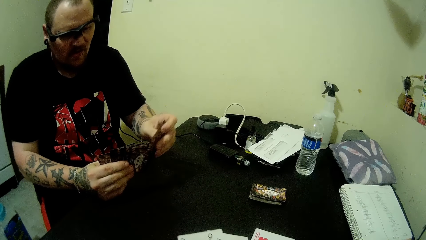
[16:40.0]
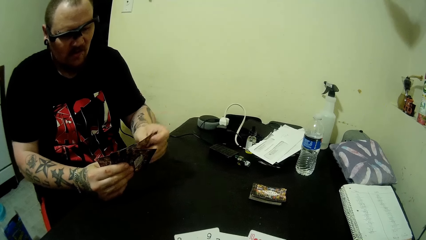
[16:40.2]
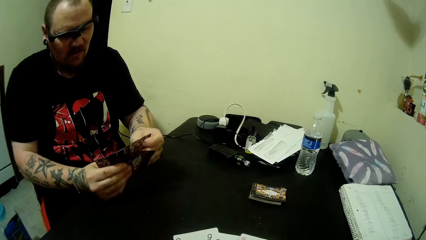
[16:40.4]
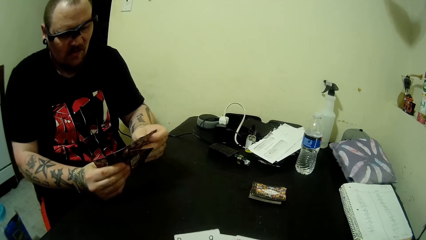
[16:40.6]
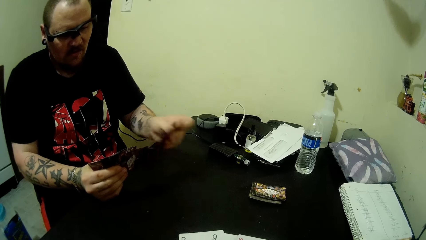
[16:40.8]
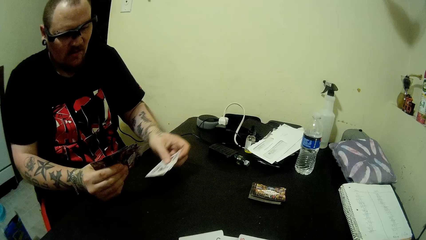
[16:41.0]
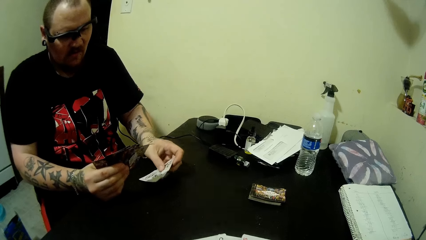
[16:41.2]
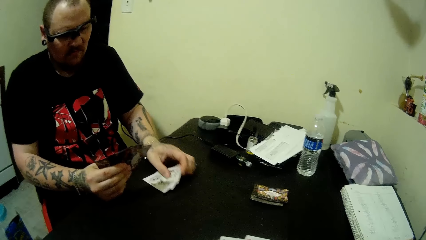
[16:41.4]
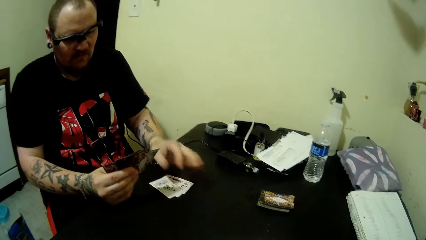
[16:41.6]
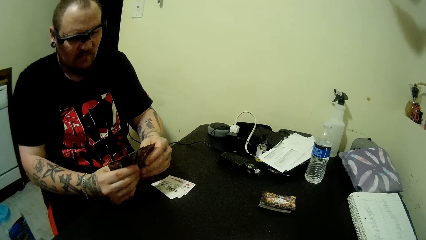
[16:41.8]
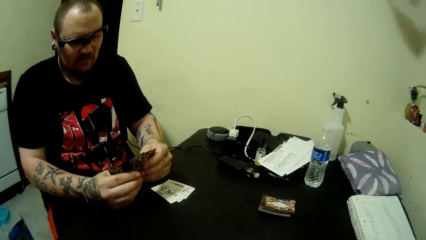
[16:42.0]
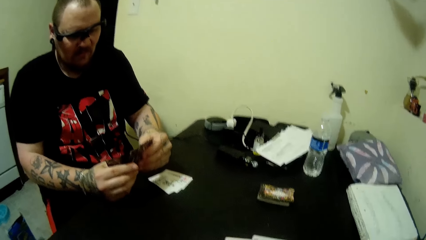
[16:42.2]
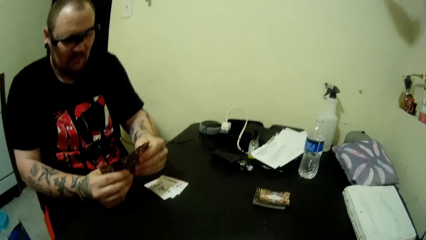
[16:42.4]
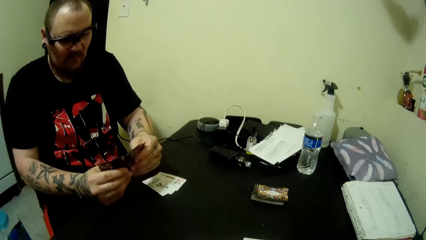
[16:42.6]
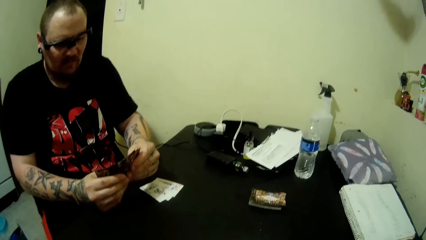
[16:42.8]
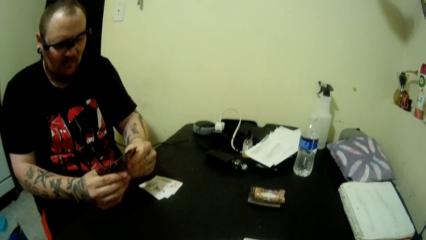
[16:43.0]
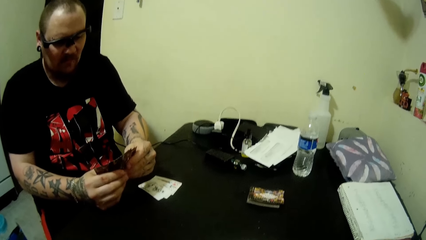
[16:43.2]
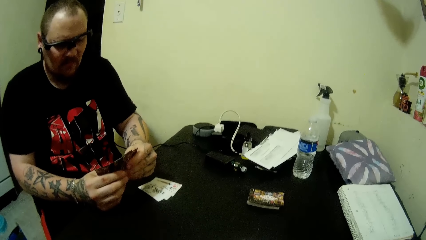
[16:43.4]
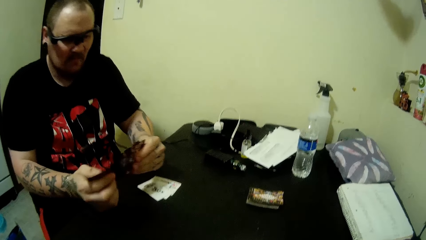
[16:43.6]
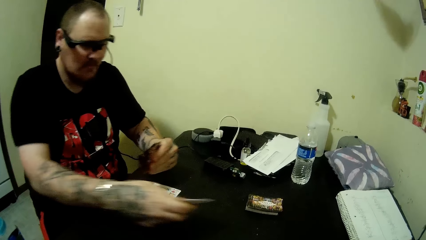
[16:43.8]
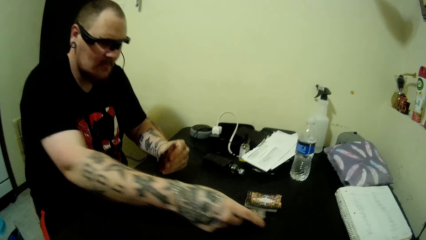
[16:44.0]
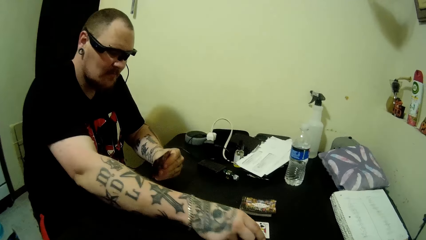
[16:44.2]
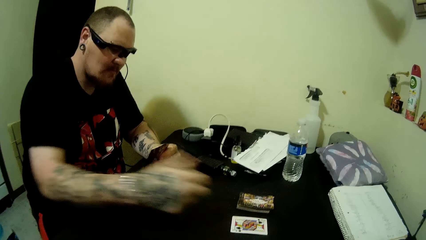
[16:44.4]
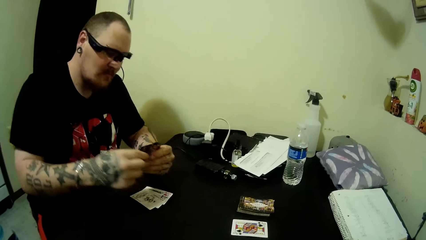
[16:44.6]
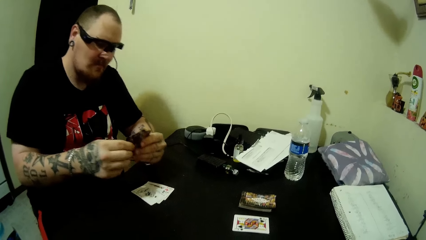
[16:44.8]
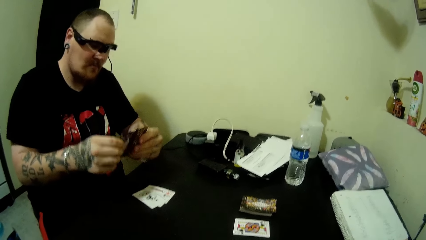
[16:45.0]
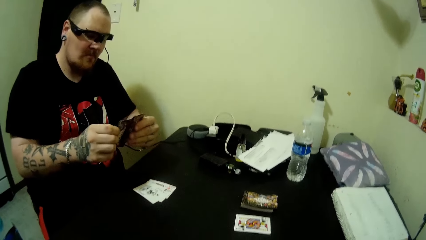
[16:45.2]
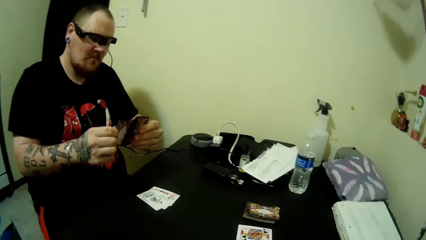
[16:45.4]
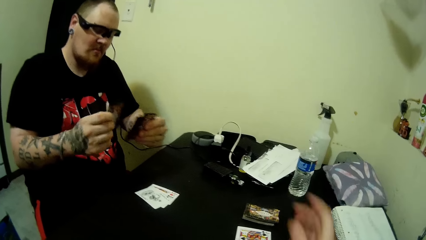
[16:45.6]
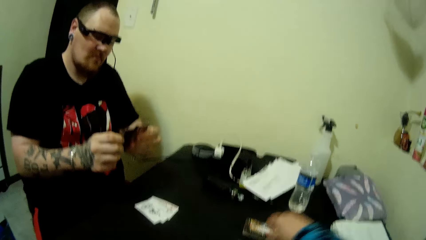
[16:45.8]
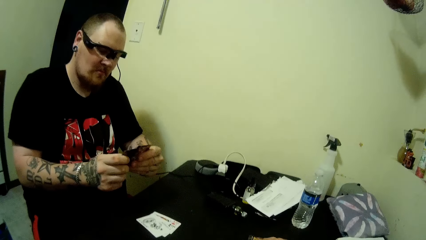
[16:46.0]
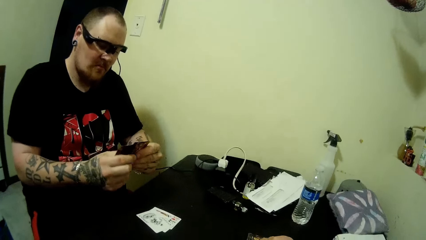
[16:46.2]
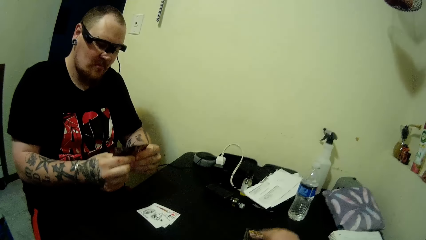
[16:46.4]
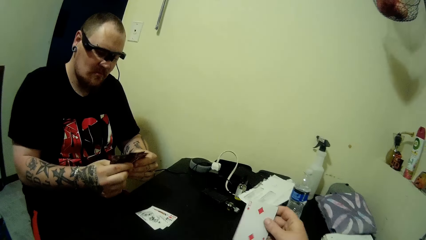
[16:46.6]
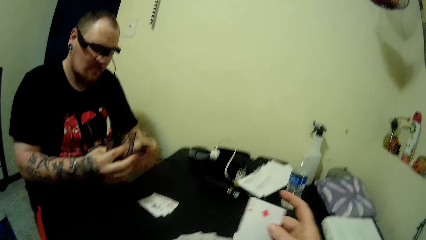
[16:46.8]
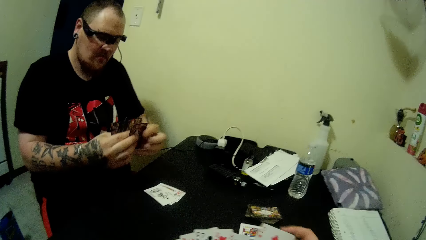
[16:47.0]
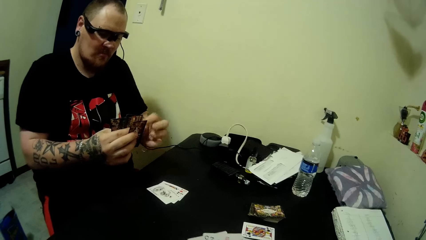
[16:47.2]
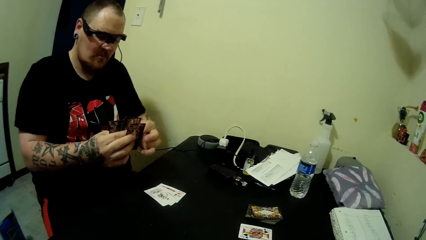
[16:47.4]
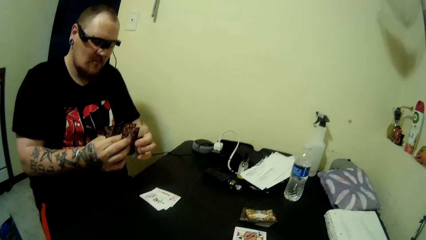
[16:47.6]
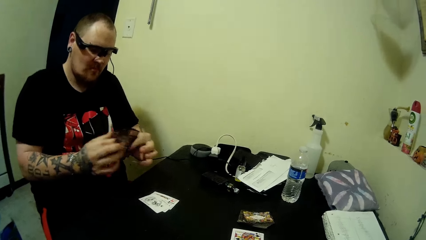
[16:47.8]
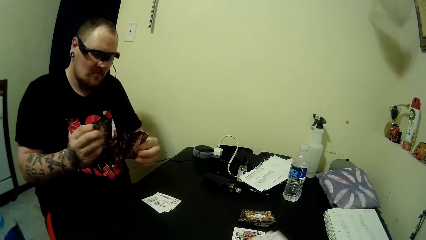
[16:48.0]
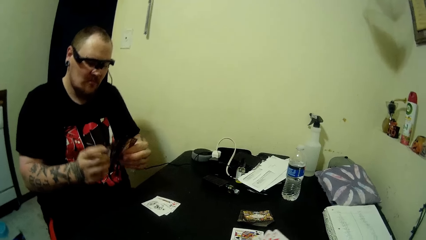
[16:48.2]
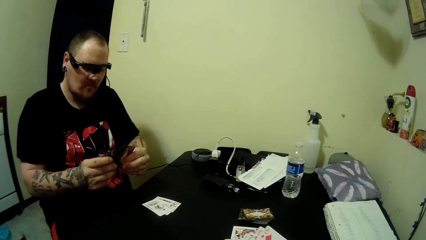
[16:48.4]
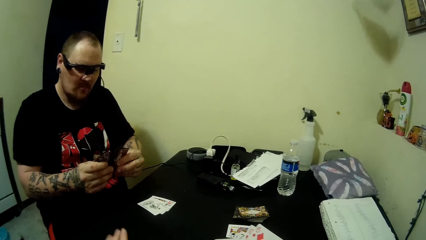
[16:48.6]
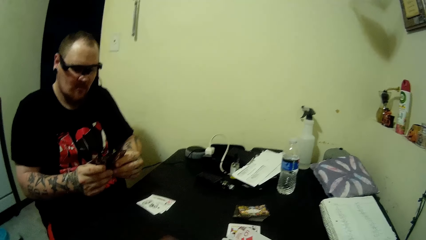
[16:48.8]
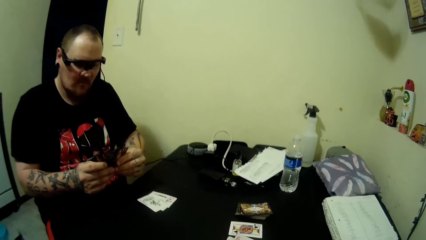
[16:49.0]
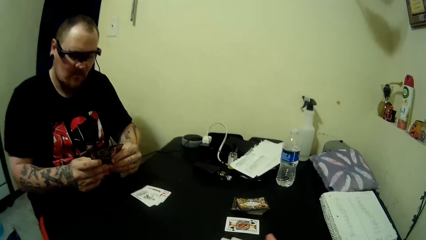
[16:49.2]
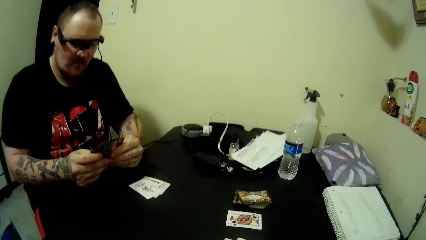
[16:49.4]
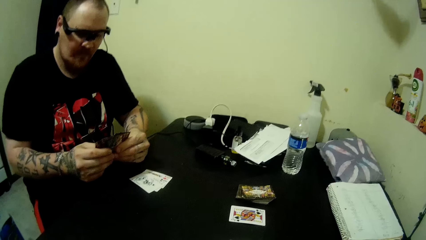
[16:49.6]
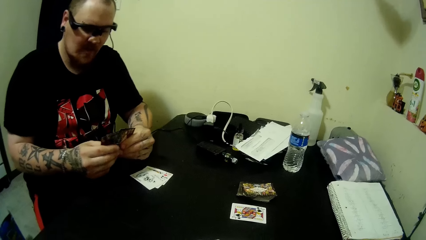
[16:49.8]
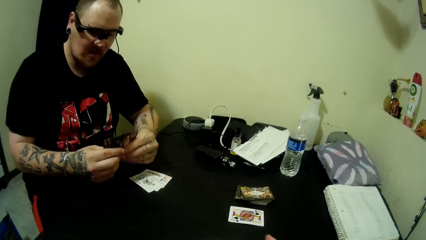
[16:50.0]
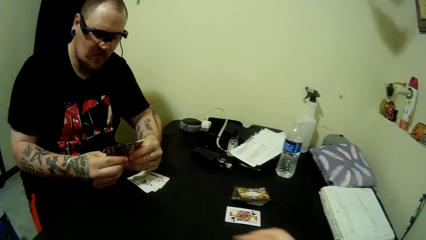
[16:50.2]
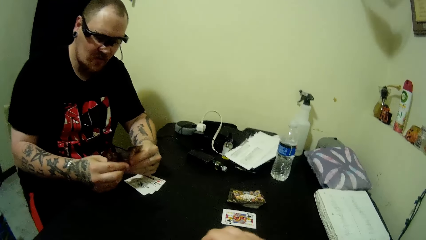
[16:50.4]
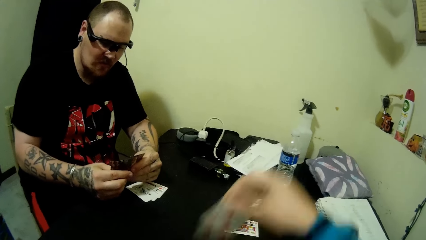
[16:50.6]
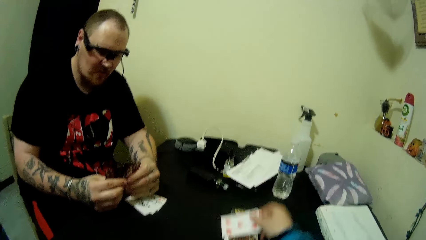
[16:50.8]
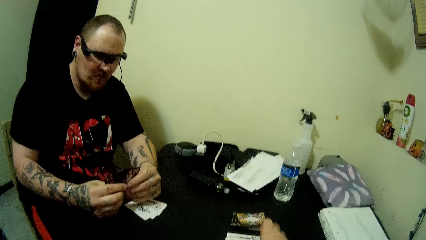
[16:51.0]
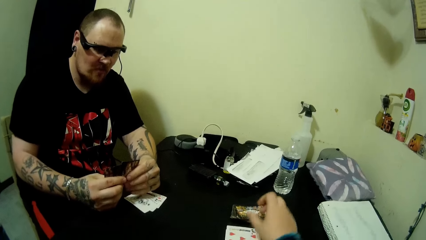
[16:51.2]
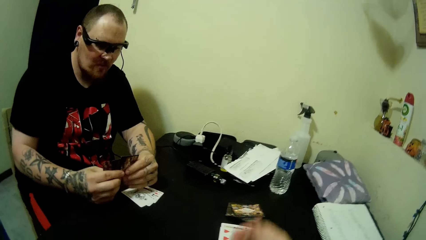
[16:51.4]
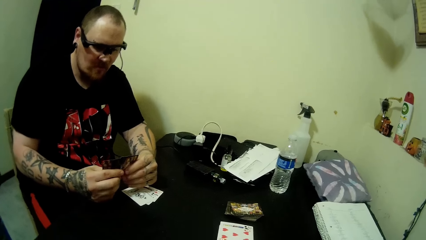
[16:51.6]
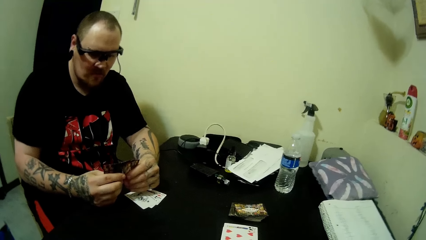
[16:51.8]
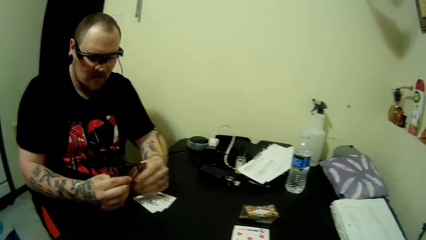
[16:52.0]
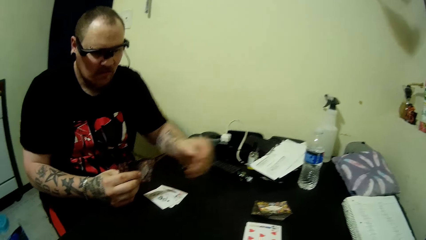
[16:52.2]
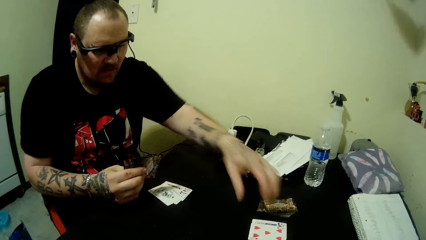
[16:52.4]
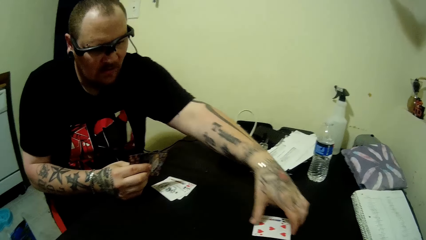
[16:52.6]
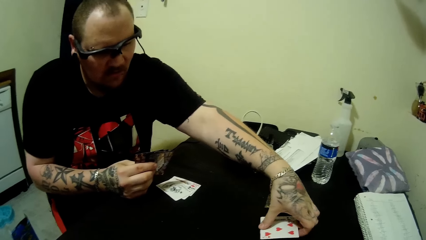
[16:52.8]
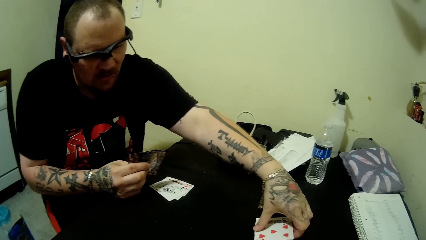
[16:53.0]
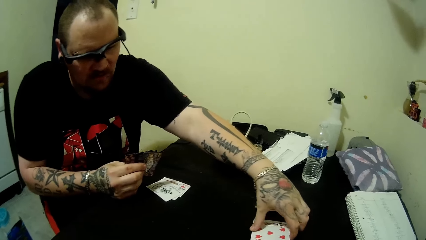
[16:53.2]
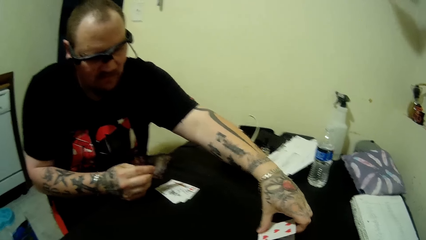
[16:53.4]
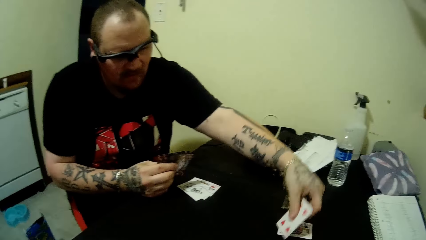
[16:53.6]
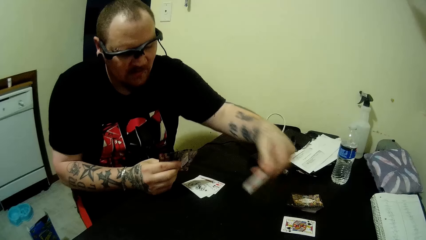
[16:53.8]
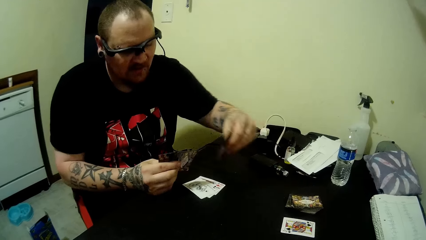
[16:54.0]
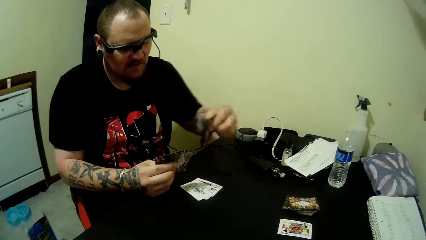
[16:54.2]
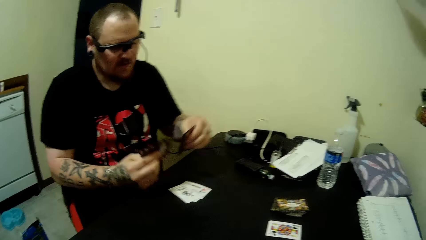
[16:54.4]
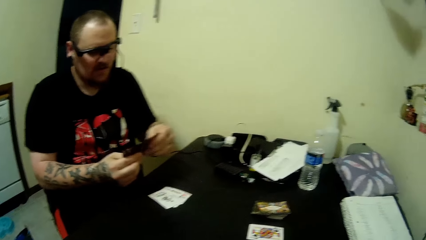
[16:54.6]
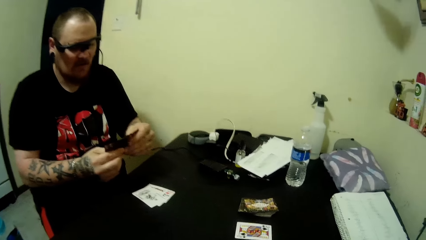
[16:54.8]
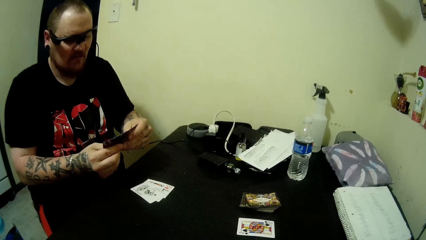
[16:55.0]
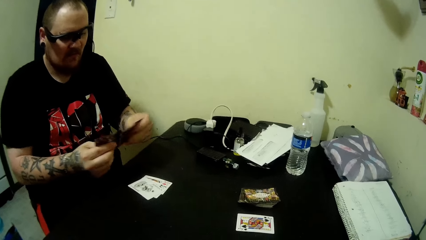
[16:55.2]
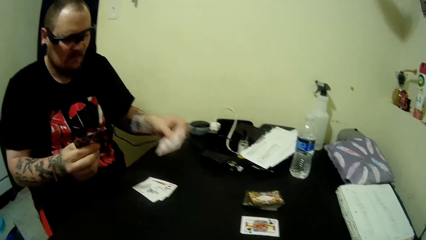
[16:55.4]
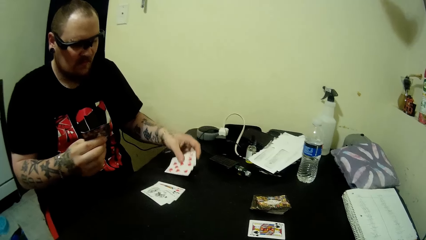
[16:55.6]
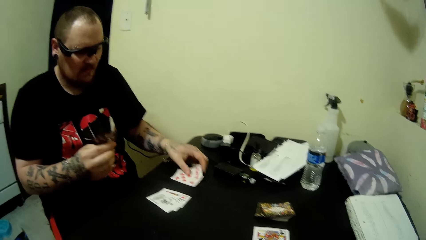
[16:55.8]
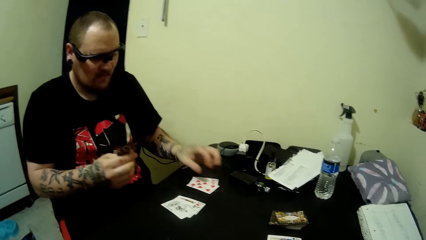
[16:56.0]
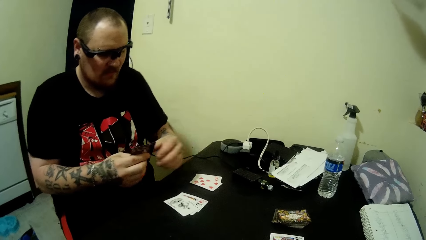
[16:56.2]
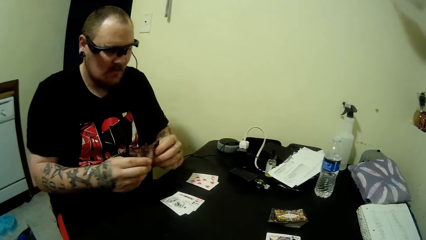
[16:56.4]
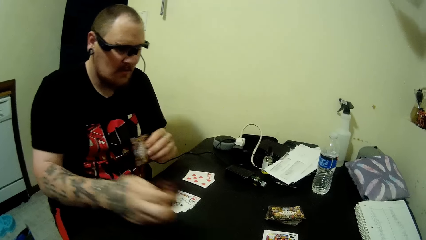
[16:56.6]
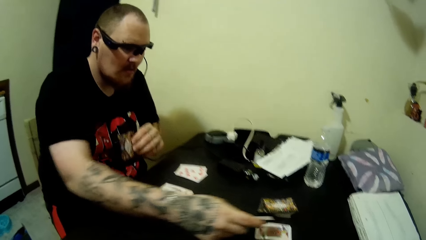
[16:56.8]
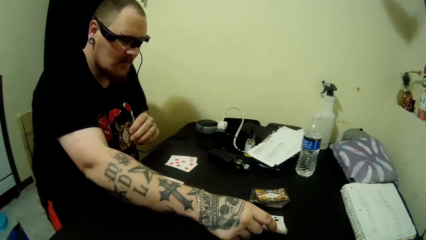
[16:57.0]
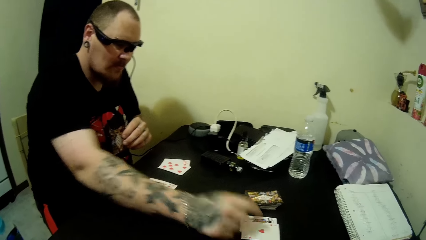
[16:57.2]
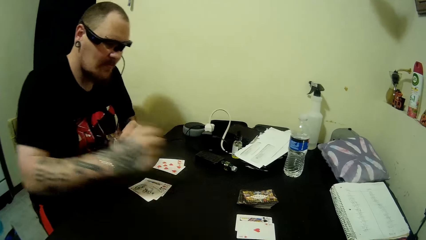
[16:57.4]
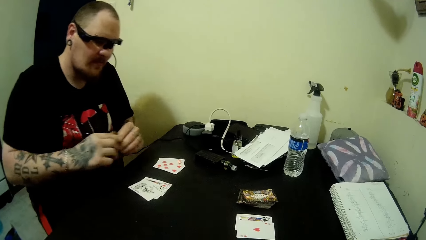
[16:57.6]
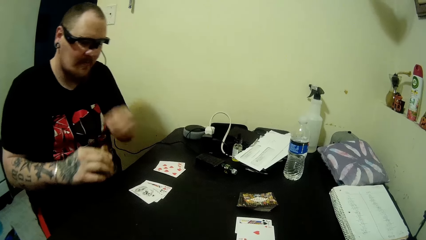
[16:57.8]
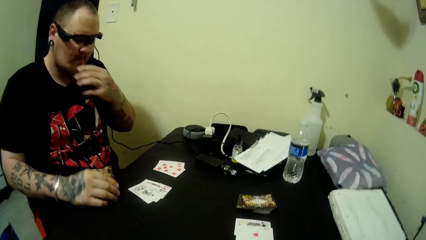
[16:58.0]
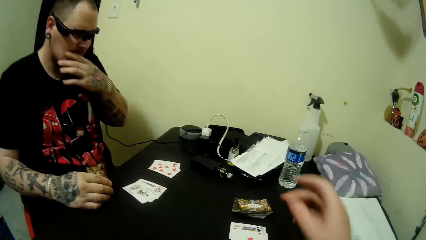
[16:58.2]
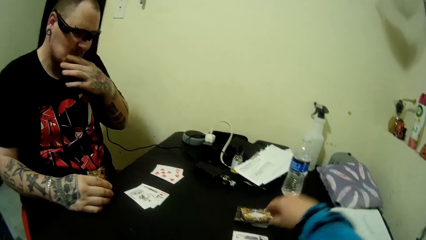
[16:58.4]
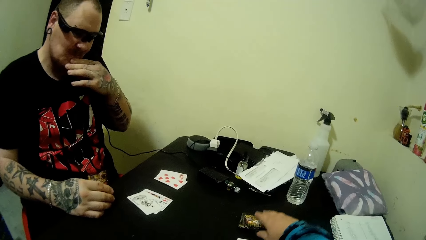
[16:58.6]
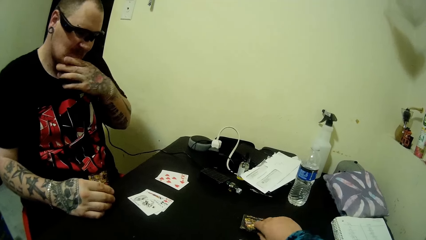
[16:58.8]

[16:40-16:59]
A man drops some cards on the table, drops another card on the table, and arranges the card on his hands. The camera wearer picks up a card on the table with his right hand. He drops a card on the table. The man picks up a card on the table with his left hand, drops the cards on the table, drops the cards on his right hand on the table, and switches the card on his left hand to his right hand.
